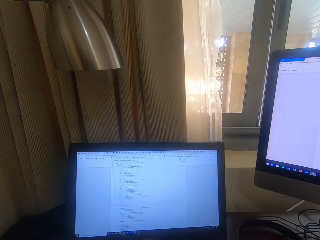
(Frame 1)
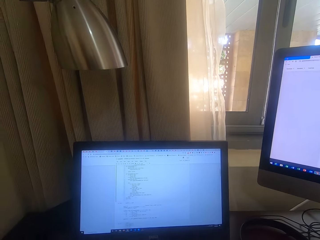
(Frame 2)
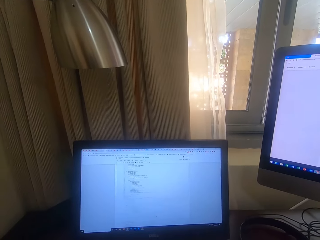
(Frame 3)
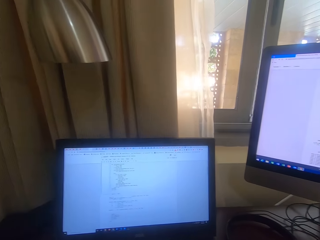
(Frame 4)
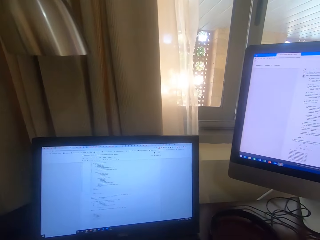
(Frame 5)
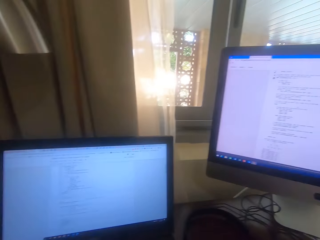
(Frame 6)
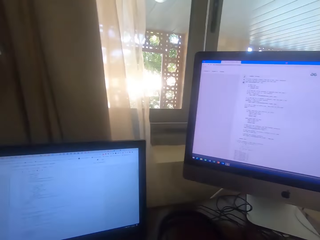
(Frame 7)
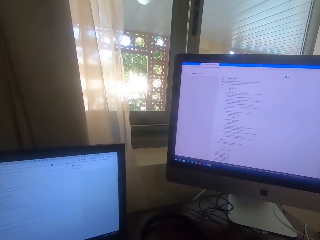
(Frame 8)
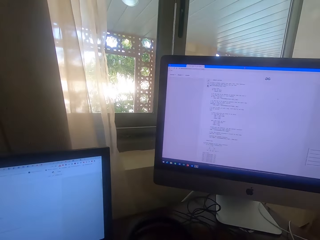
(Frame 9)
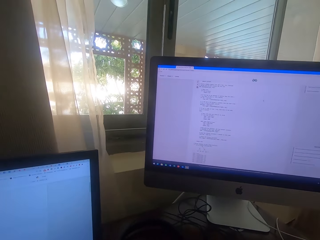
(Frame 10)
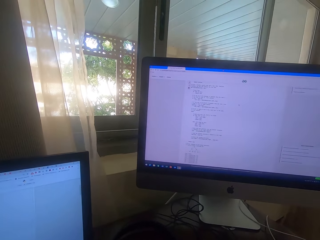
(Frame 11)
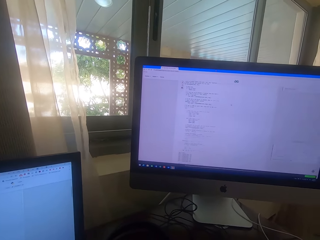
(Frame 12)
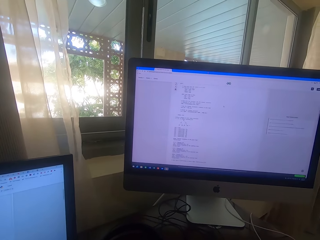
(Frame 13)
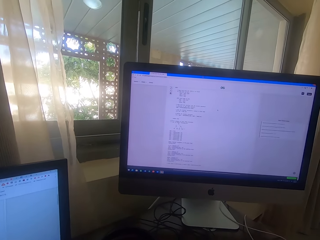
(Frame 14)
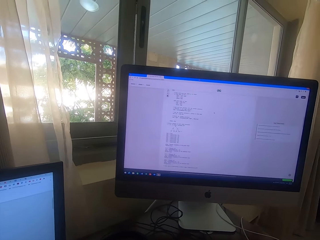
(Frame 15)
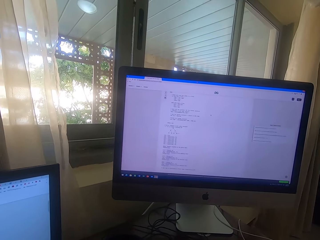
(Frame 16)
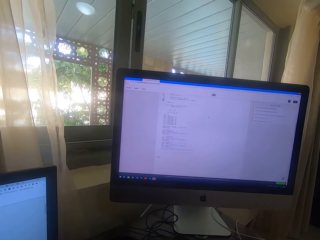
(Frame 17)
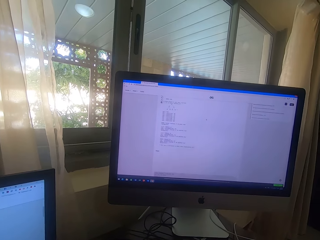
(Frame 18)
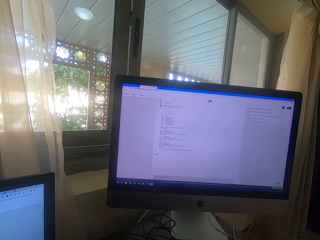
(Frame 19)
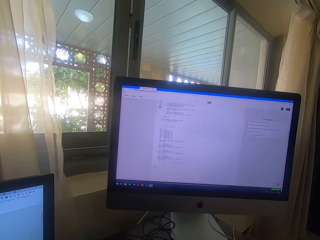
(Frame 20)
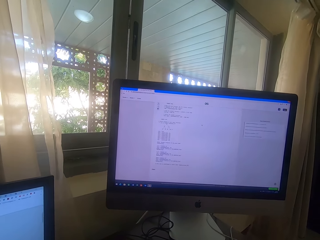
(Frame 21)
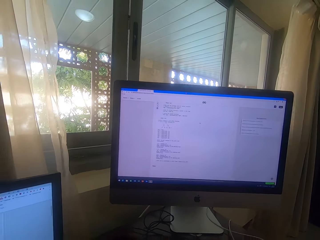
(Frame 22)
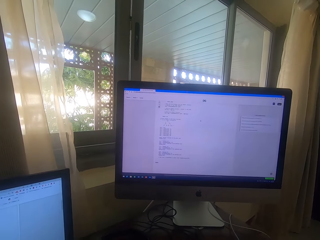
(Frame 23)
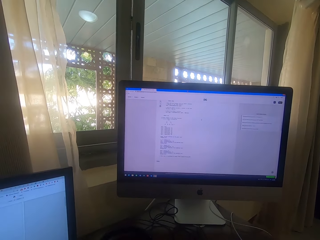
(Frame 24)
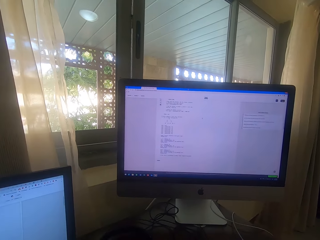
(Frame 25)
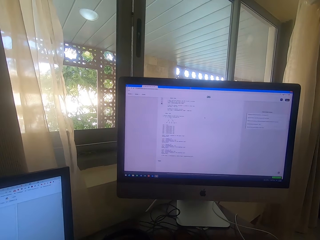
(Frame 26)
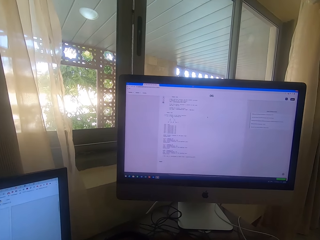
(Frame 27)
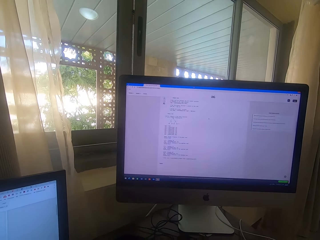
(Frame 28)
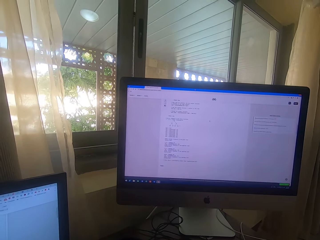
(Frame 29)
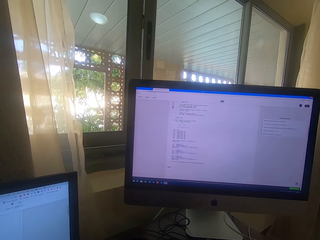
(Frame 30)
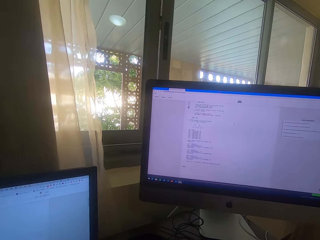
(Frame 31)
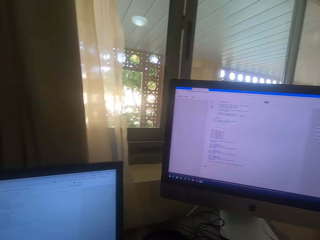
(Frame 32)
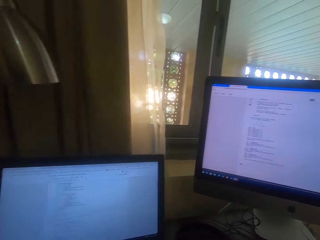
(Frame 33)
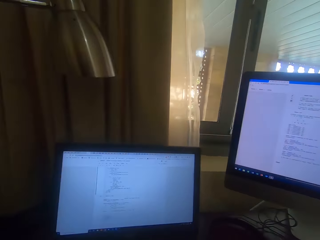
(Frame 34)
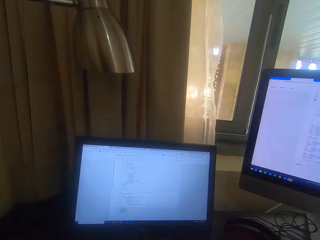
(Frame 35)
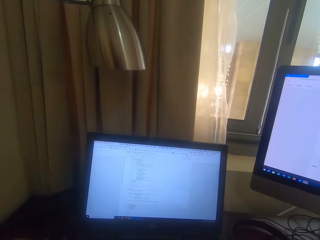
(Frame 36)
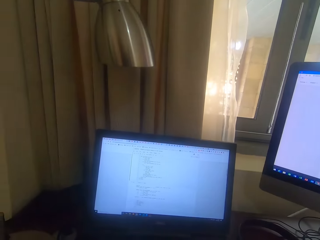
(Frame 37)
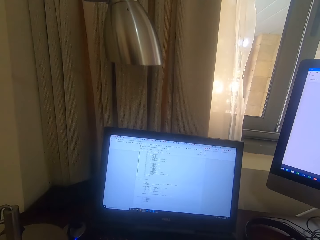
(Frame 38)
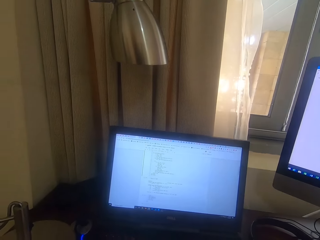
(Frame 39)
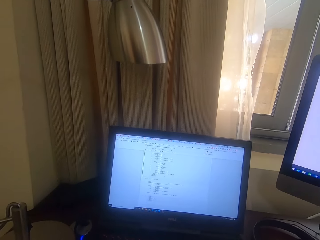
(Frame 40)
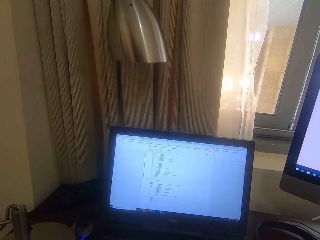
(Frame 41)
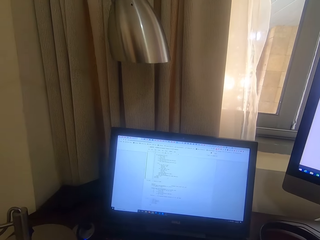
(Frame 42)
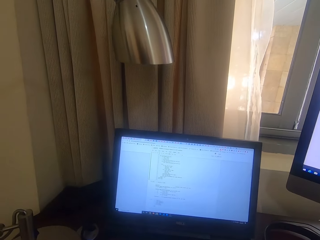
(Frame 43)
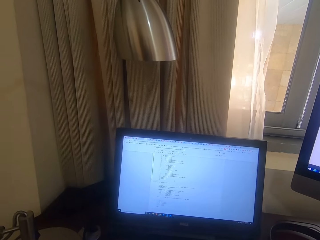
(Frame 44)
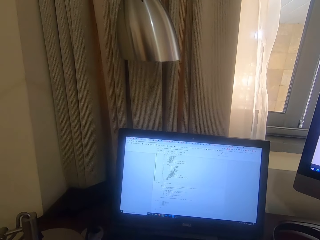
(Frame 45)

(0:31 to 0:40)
The camera wearer scrolls on the desktop.

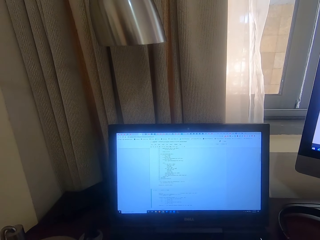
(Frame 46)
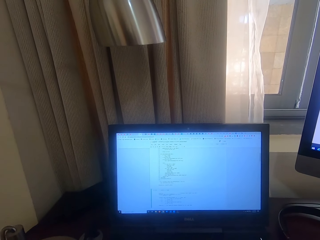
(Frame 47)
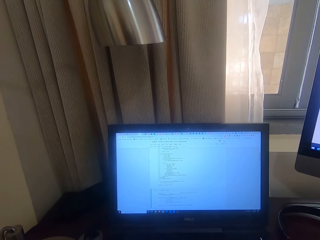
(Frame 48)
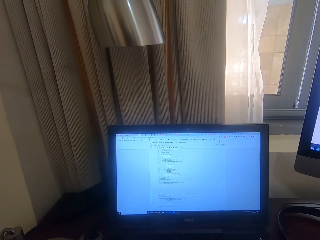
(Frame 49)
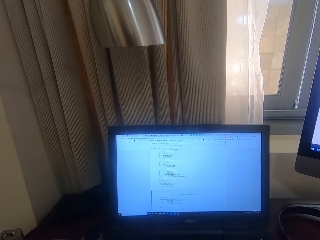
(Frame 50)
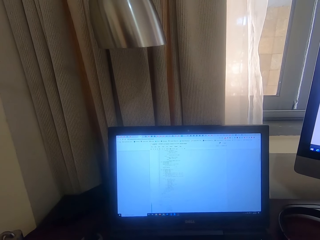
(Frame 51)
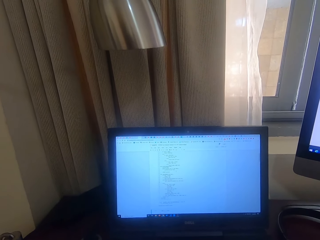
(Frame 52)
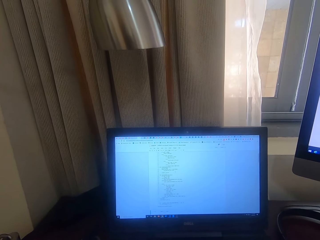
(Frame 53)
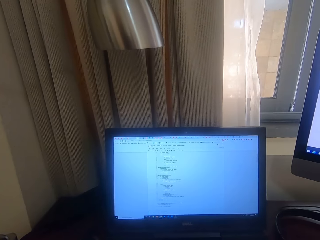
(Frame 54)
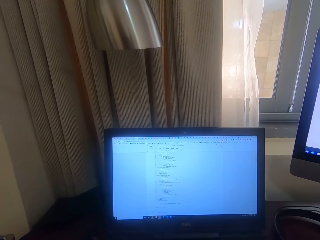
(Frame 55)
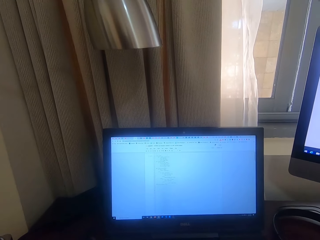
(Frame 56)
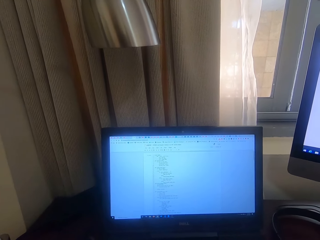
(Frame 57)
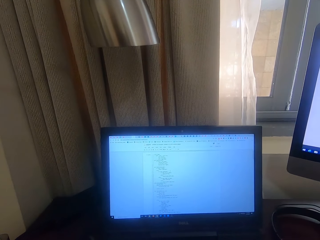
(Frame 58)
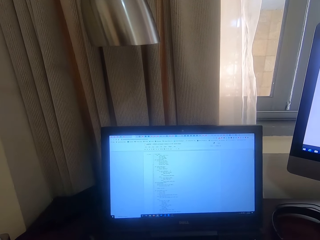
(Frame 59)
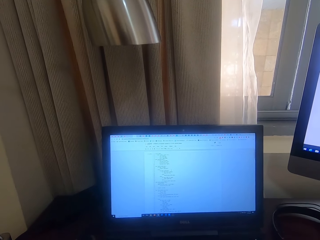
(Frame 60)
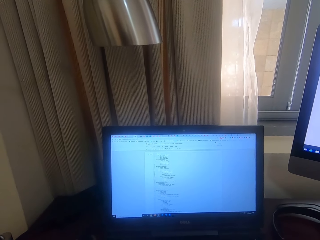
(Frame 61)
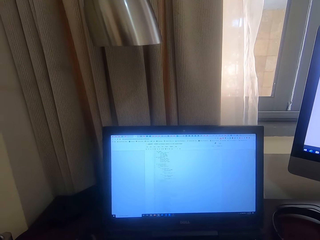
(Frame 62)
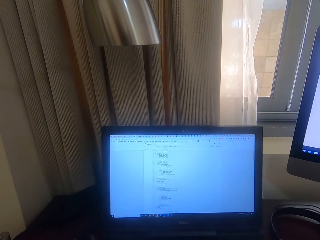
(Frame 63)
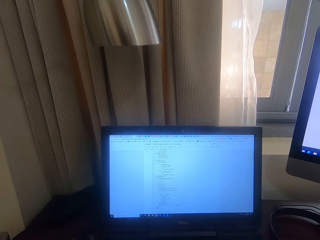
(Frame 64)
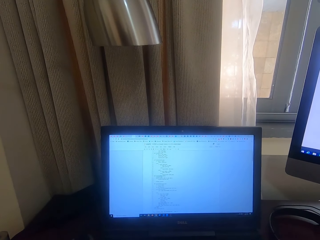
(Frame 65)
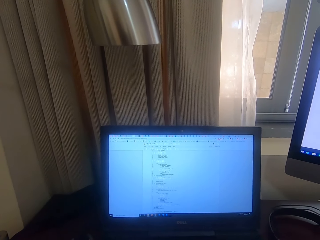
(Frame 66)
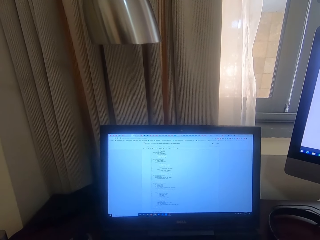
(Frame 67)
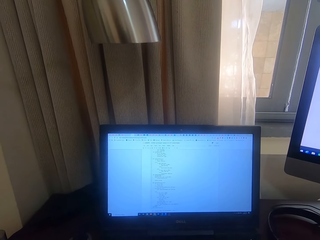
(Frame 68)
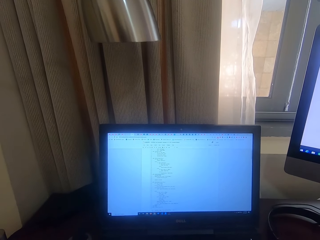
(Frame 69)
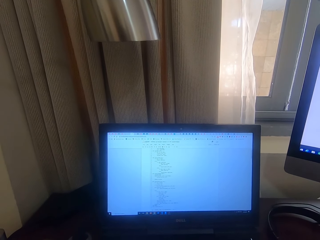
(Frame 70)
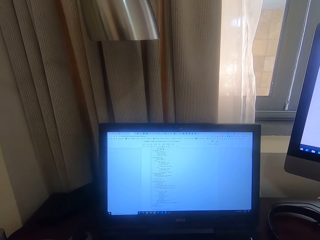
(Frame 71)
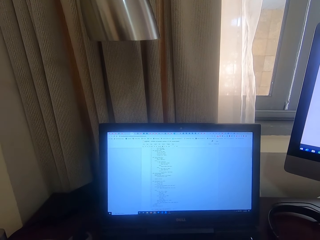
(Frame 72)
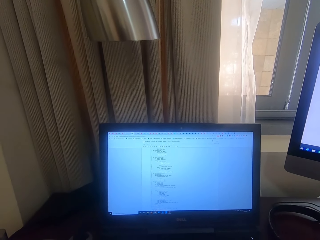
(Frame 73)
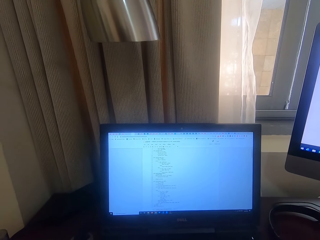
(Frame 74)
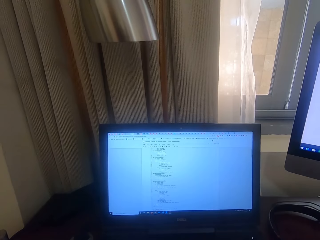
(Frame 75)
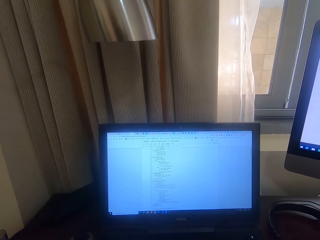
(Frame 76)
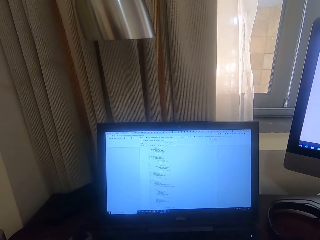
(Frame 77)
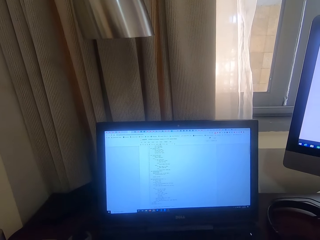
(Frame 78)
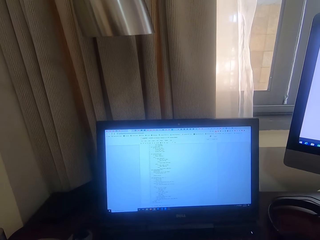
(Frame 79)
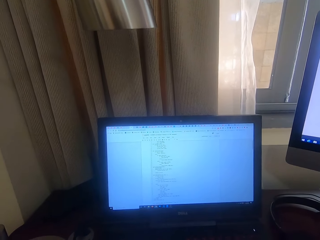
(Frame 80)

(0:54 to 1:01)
The camera wearer scrolls on the laptop.

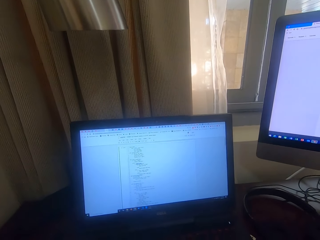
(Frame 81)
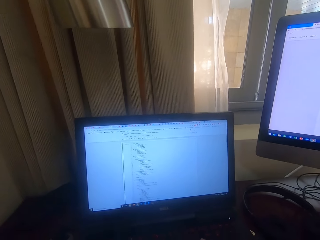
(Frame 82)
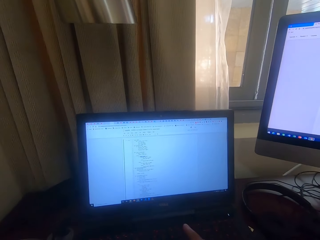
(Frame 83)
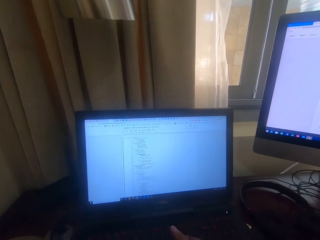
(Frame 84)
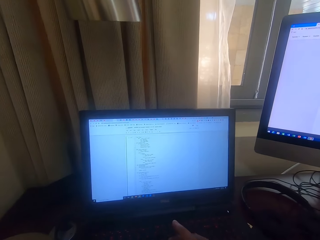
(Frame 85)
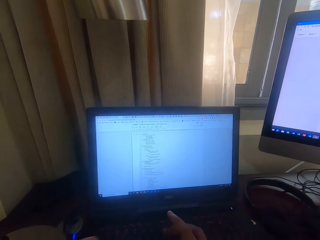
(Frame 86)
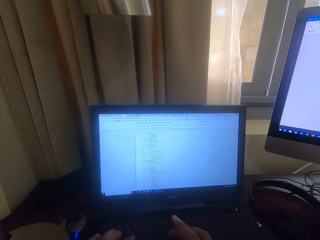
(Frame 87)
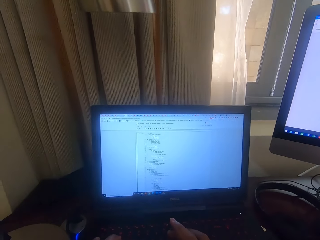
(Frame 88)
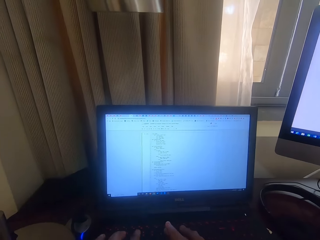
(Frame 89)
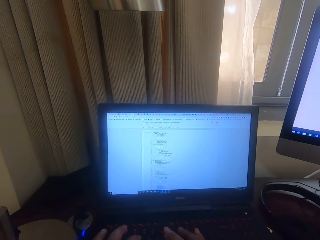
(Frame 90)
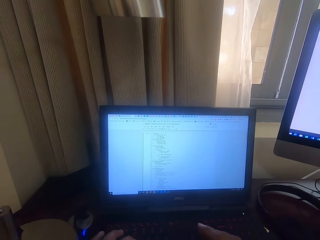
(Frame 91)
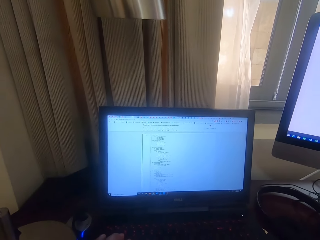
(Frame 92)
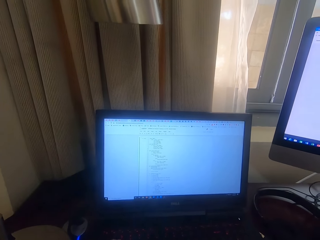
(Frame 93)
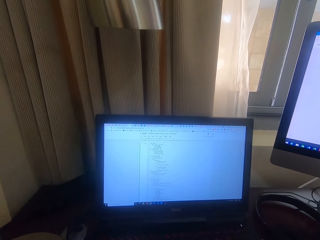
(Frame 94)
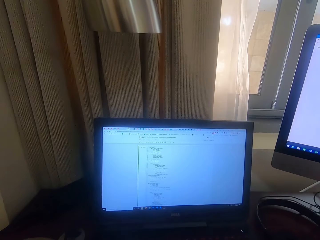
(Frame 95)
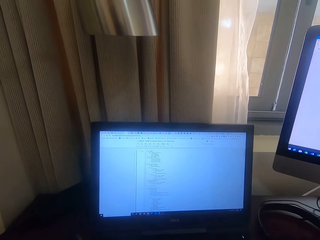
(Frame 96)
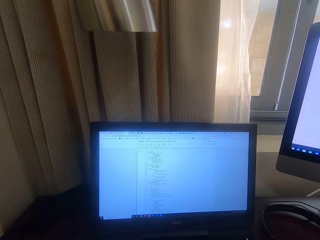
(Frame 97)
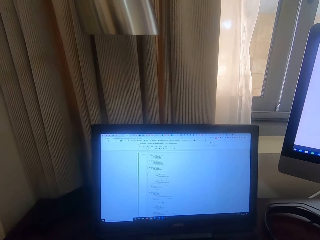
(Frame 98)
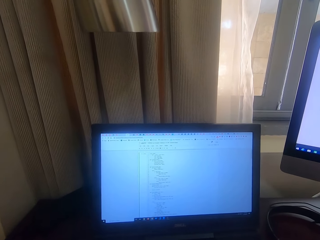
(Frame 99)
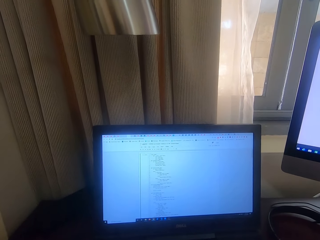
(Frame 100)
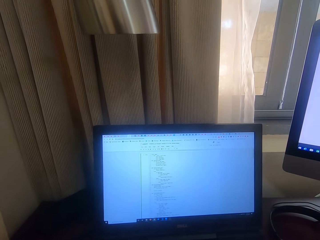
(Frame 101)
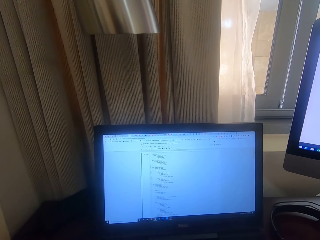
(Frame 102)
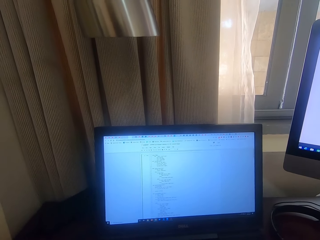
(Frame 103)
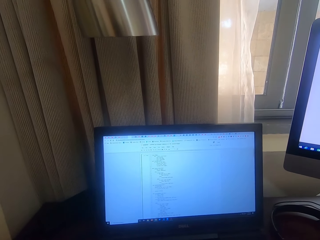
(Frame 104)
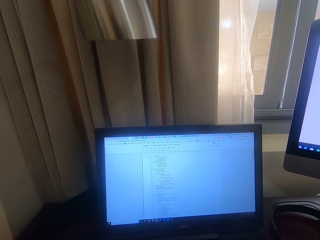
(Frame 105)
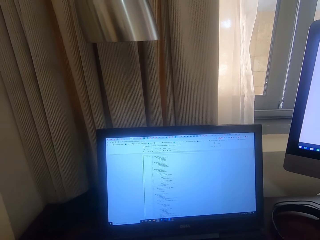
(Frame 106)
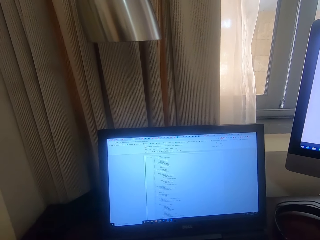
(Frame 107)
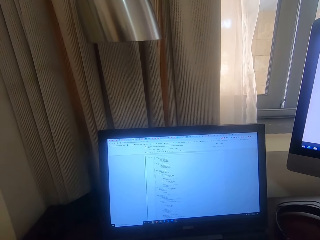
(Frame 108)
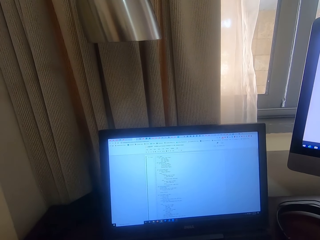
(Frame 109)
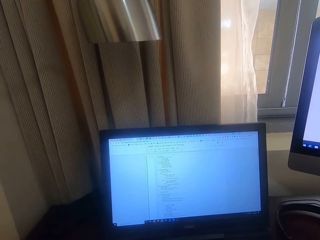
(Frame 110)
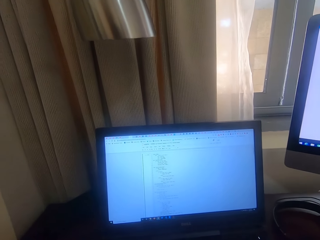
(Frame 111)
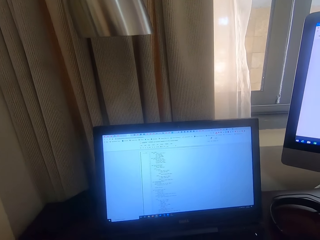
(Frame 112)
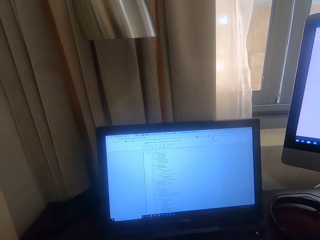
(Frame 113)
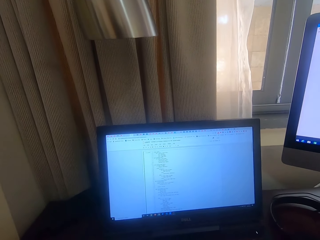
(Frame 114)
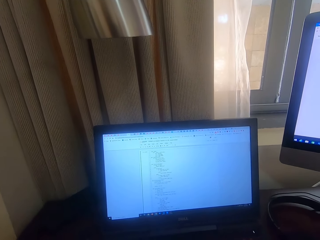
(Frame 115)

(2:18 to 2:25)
The camera wearer types on the laptop keyboard.
